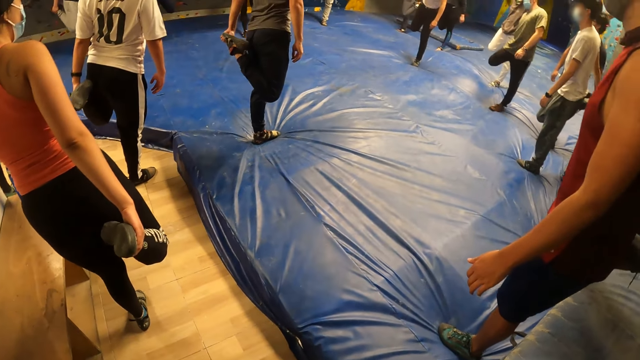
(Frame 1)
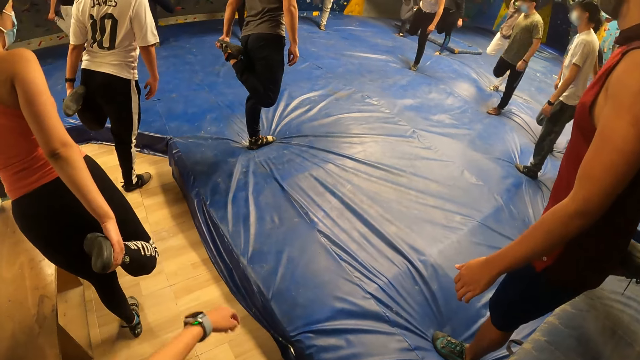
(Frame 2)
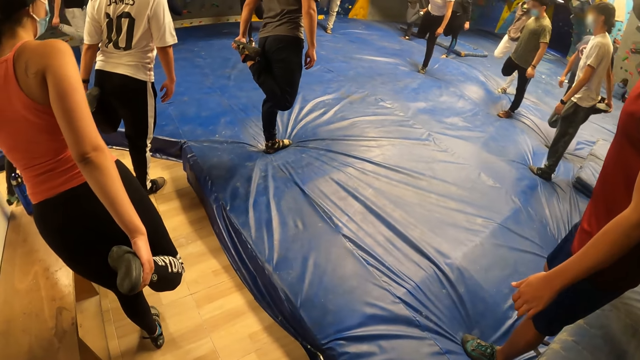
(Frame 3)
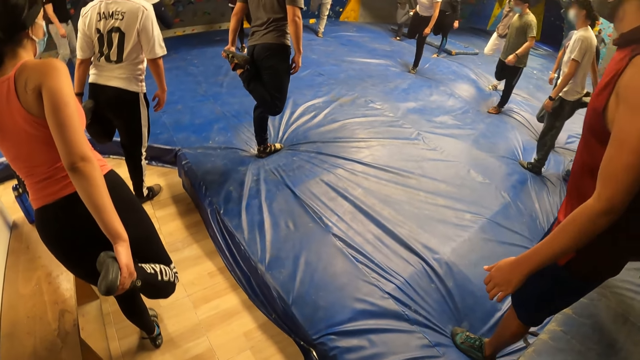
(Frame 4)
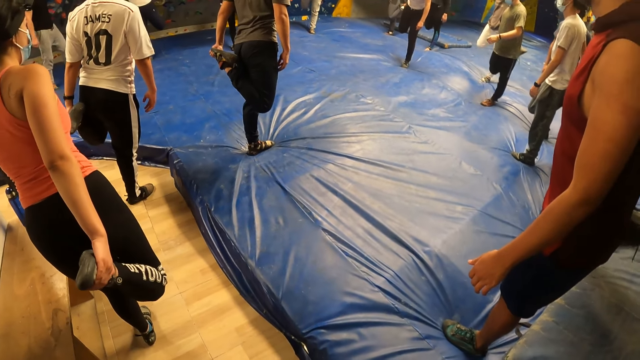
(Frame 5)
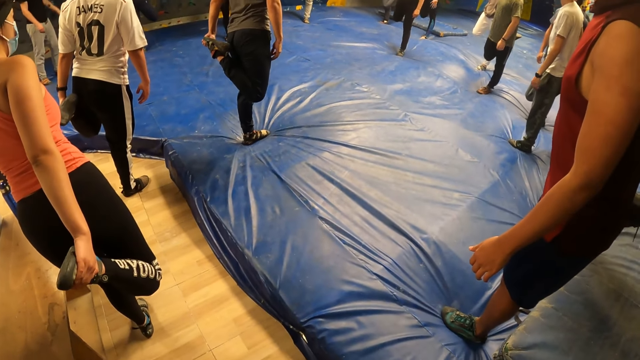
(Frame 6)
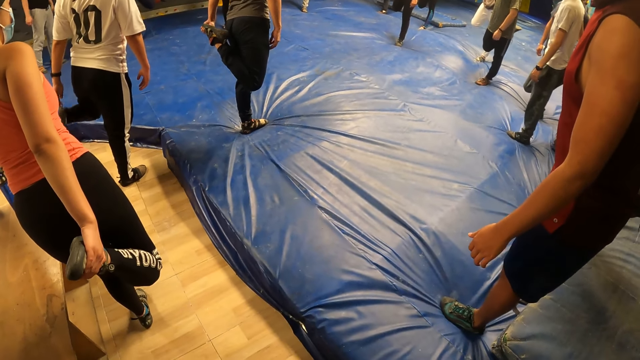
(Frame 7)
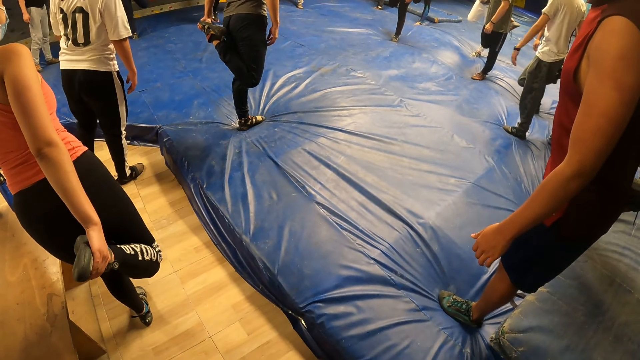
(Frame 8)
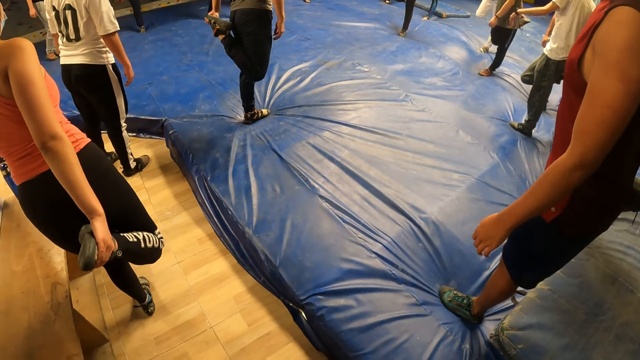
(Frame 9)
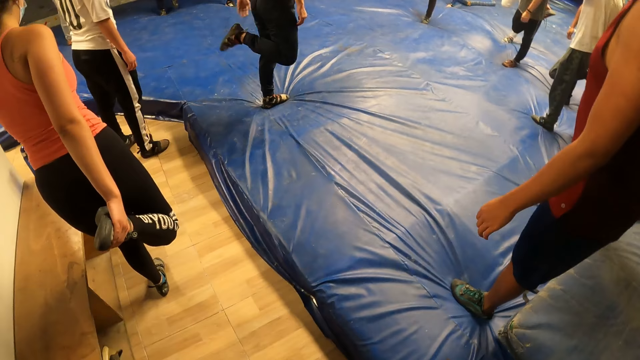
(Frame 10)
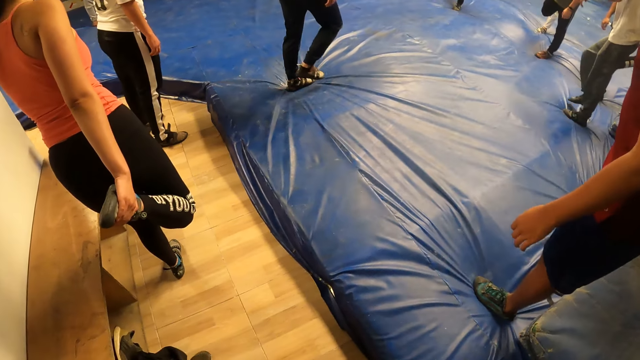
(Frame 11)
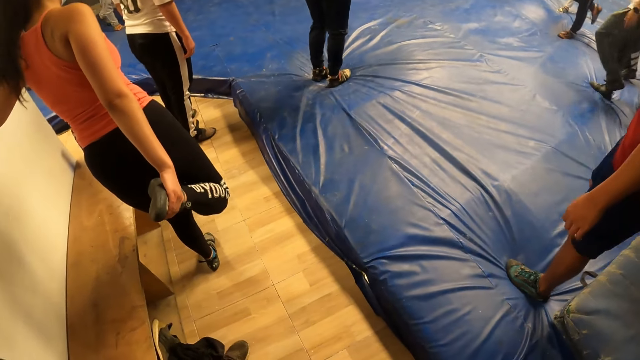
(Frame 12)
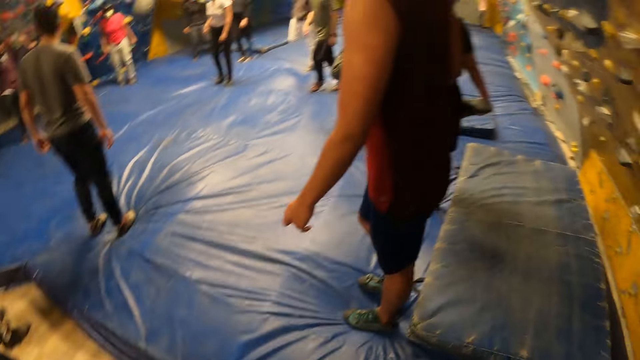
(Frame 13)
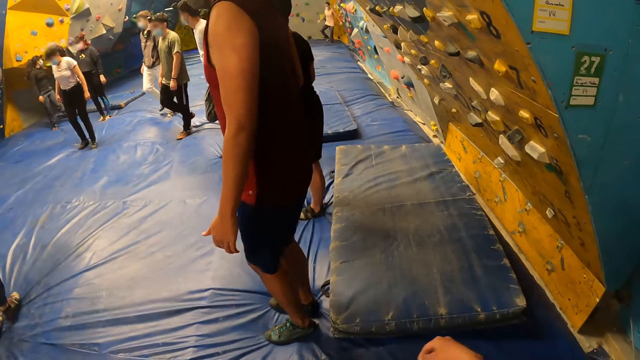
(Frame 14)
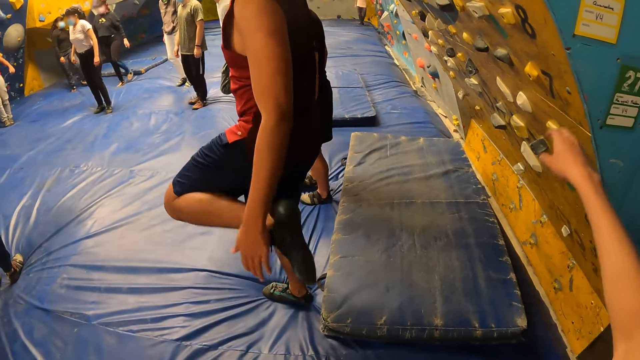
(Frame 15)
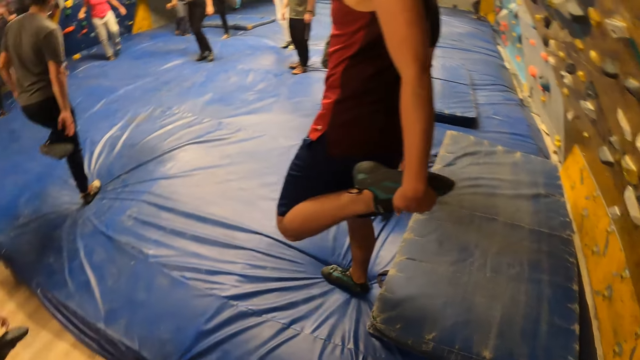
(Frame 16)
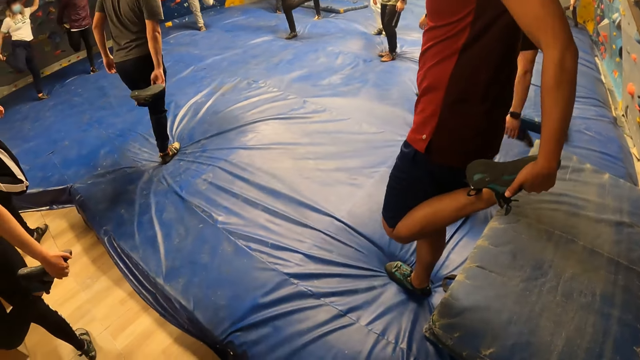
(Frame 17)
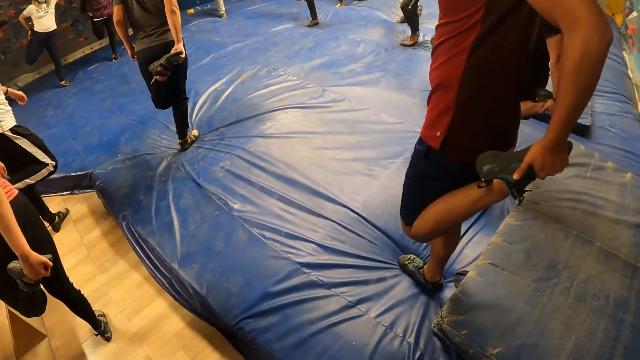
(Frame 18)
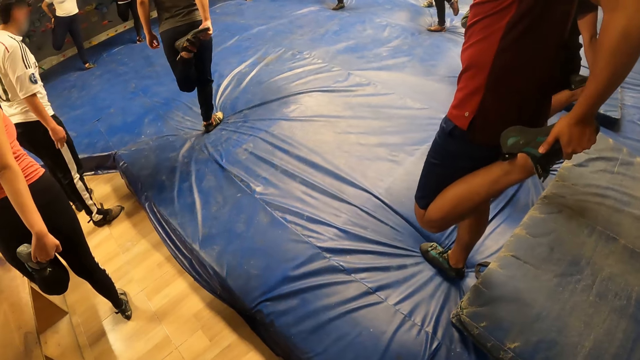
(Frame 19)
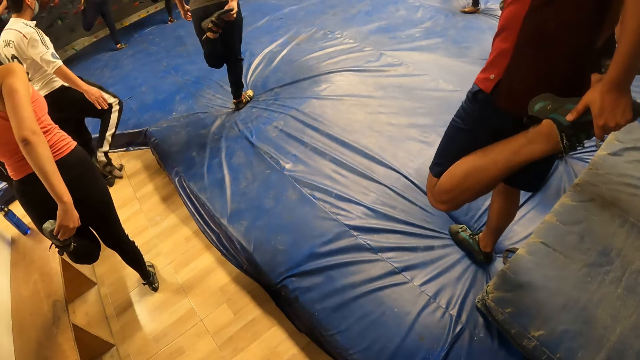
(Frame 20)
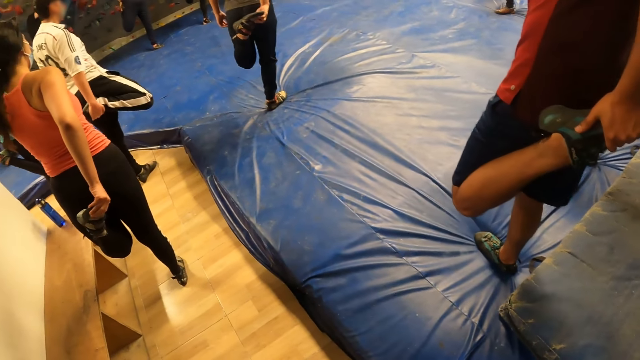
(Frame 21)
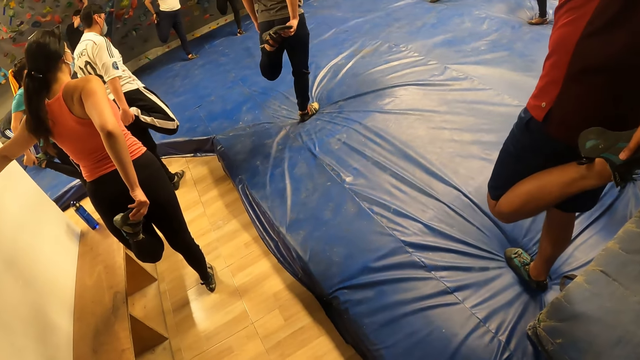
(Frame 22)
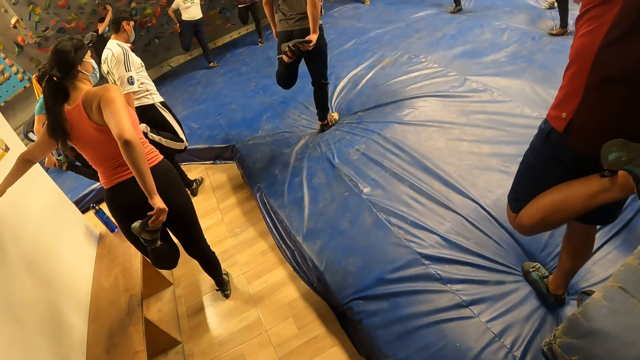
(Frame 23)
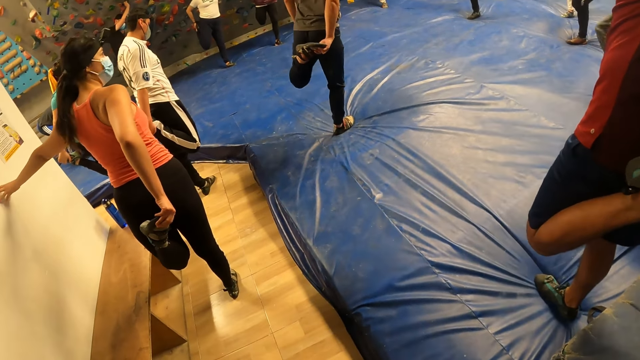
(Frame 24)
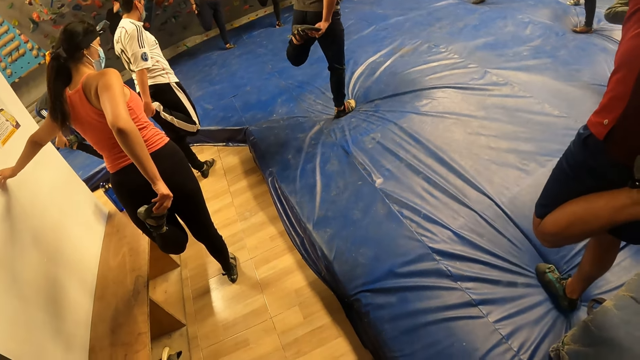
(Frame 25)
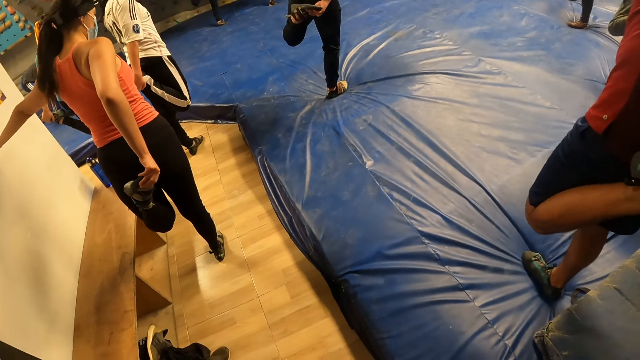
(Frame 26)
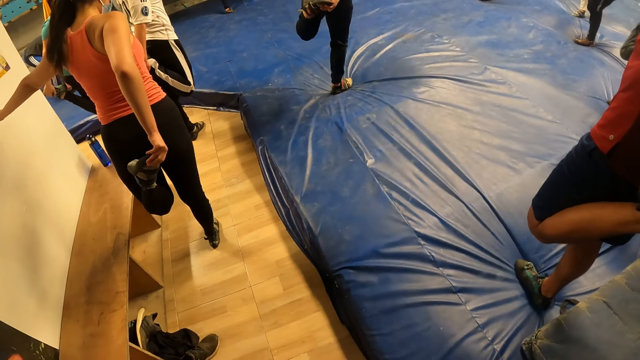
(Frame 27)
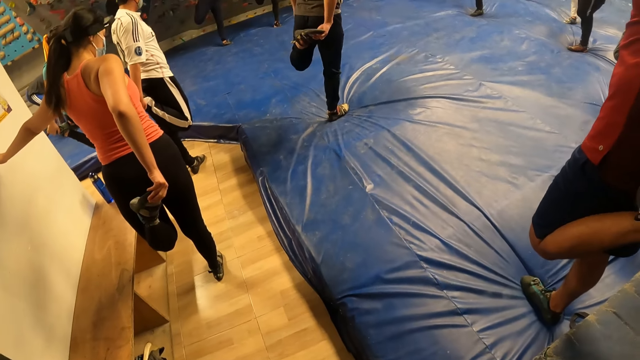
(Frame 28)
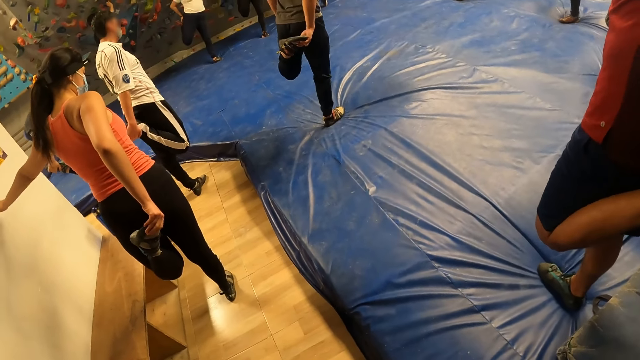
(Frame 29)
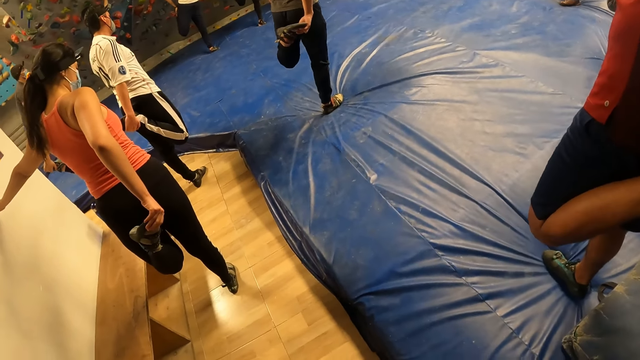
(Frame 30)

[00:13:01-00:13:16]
The camera wearer lifts his right leg with his right hand with the group of people. He lifts his hand. He touches a bouldering wall with his right hand. He lifts his left leg with his left hand with the group of people in the exercise. He looks around the room. The woman lifts her left leg with her right hand. She places her left hand on the wall.

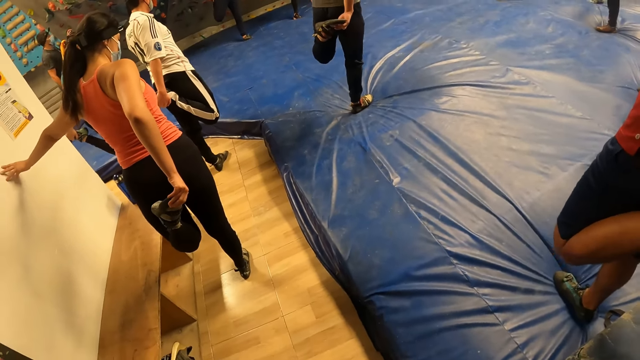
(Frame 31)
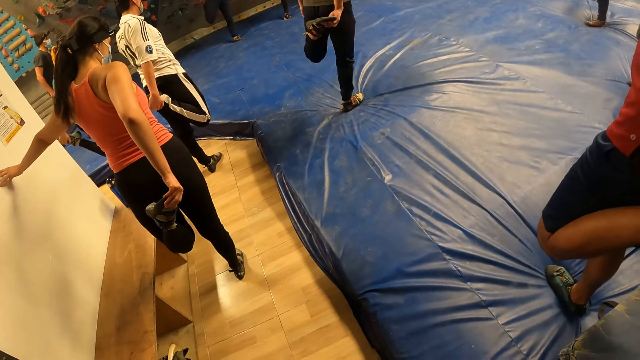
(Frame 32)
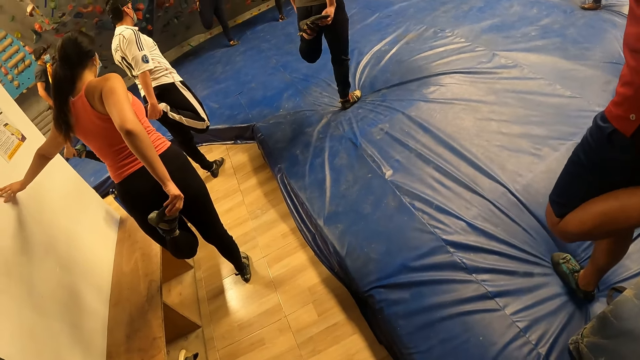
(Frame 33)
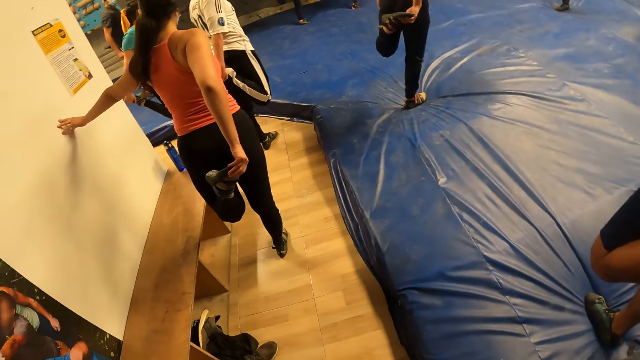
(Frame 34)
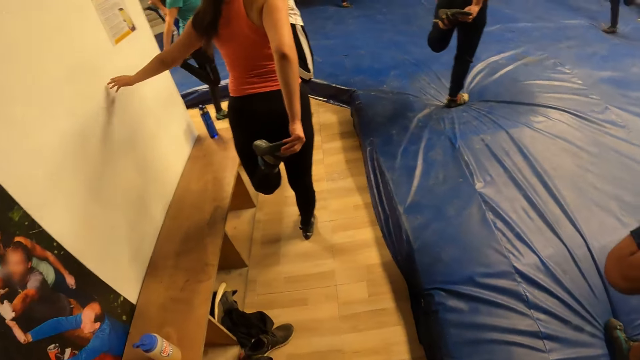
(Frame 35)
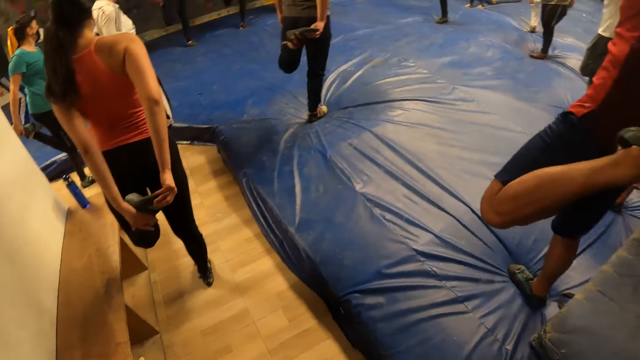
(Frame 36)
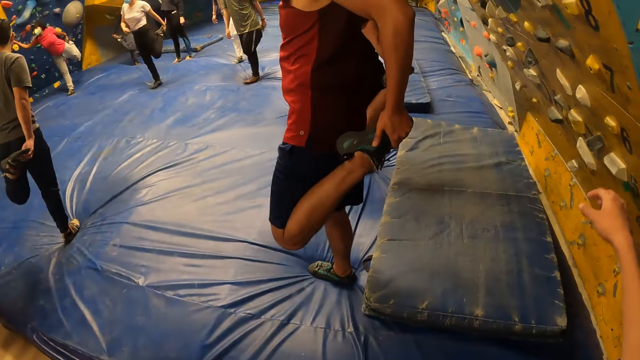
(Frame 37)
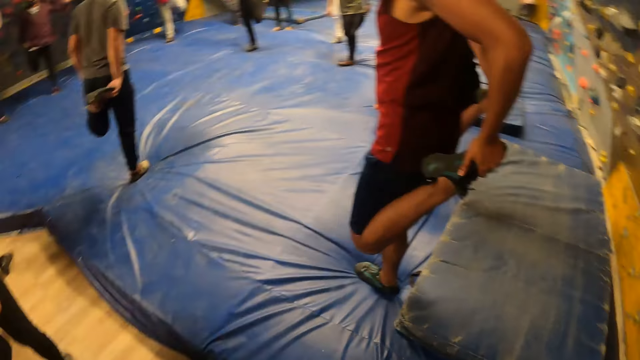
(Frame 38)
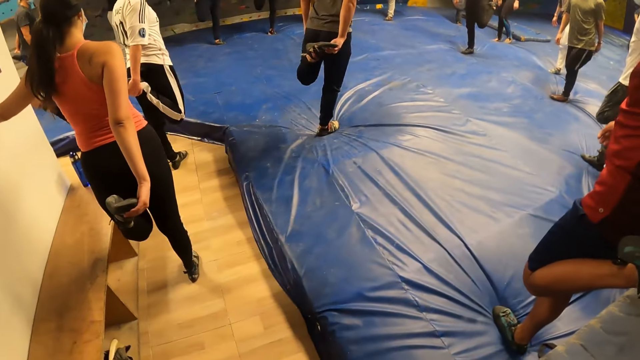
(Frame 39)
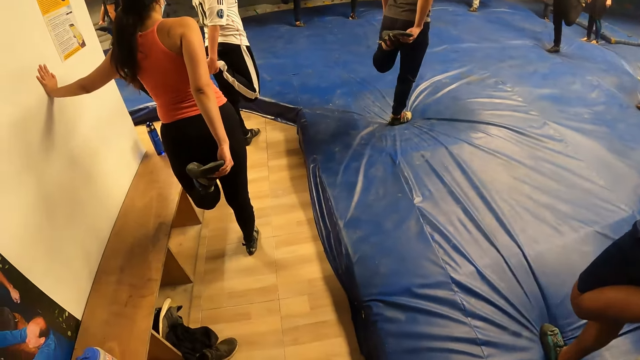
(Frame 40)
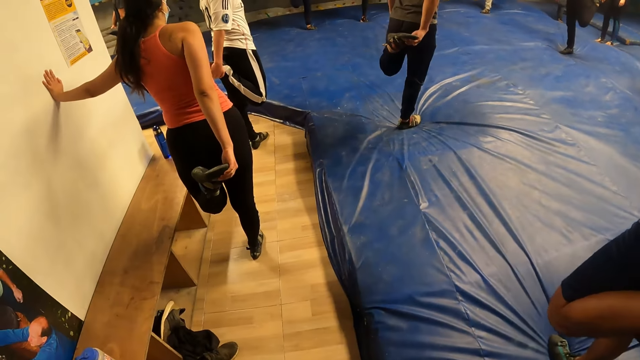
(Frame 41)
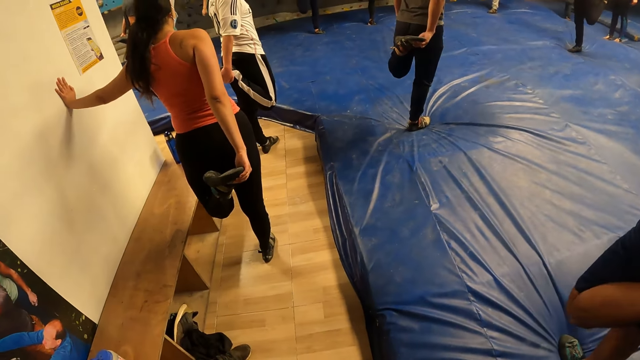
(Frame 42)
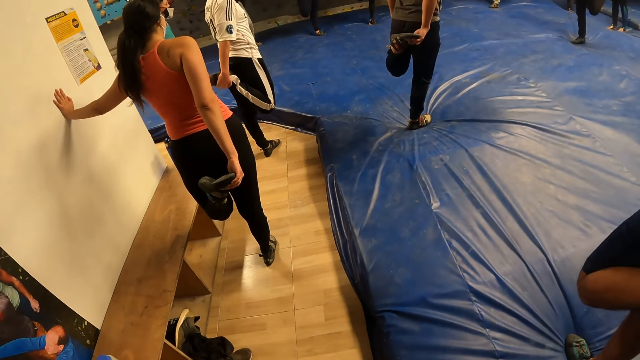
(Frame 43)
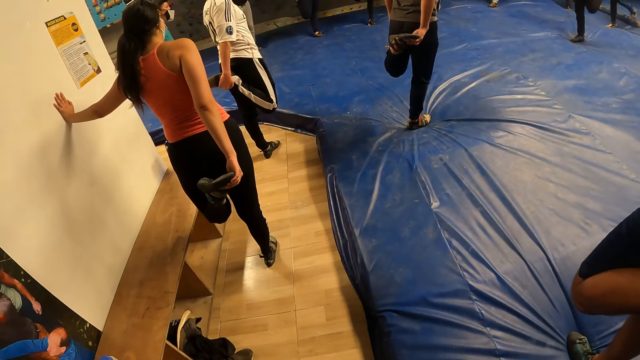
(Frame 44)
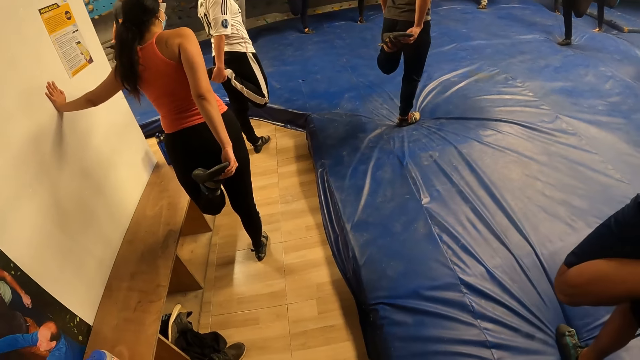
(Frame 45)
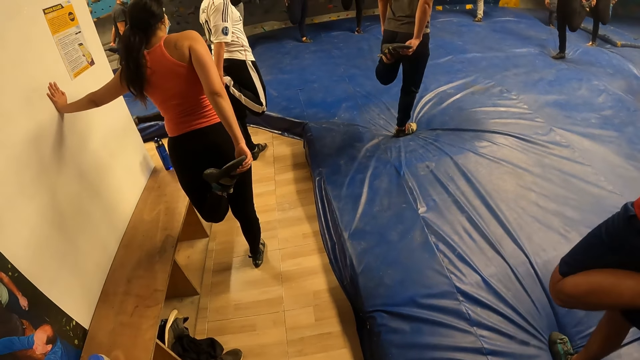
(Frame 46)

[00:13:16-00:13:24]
The camera wearer places his right hand on the bouldering wall. He lifts his hand. He looks around the room.
